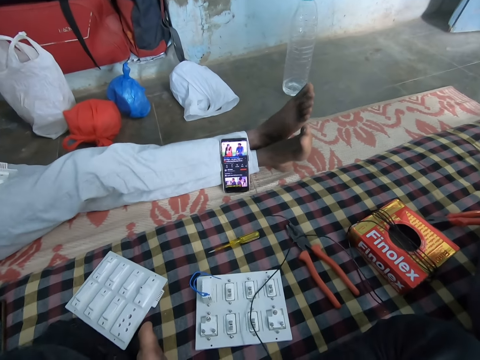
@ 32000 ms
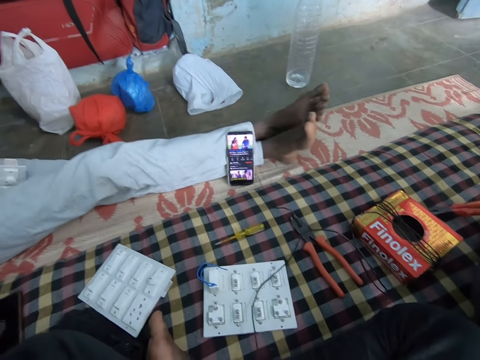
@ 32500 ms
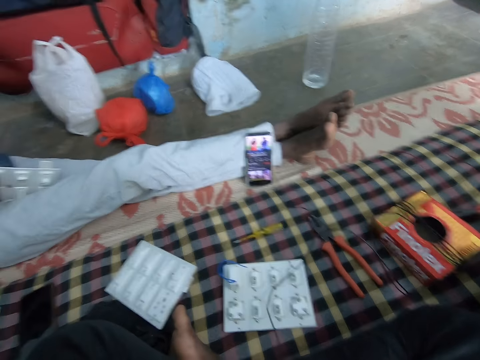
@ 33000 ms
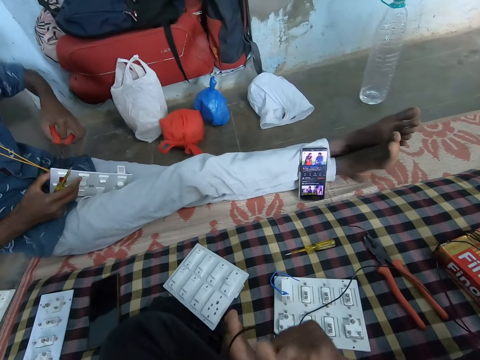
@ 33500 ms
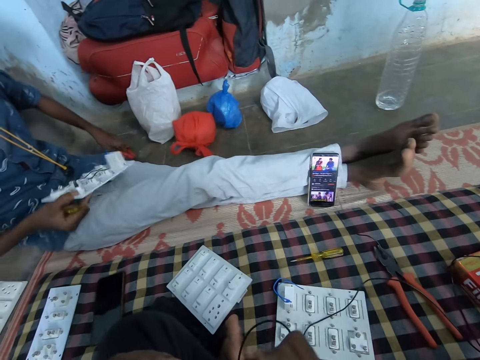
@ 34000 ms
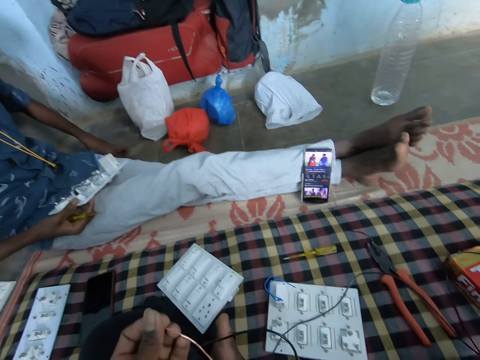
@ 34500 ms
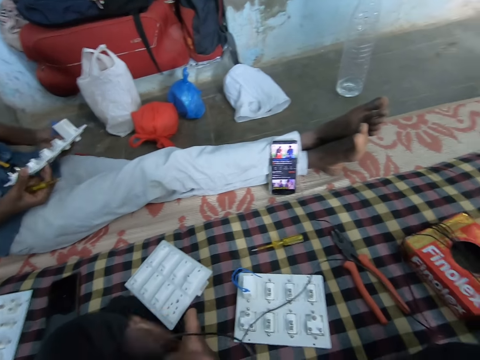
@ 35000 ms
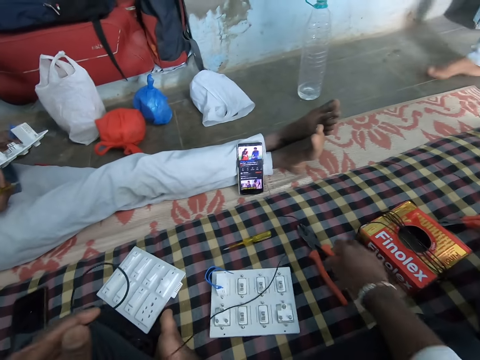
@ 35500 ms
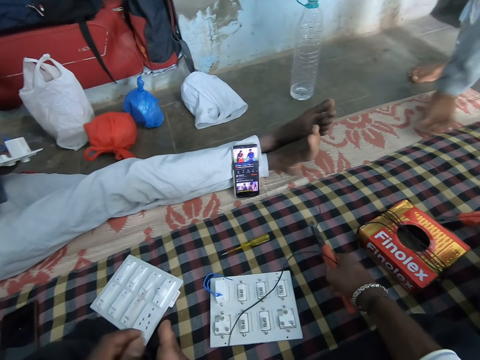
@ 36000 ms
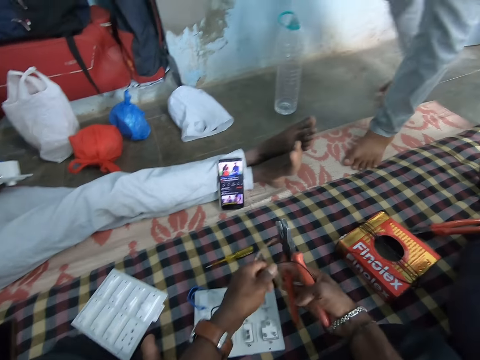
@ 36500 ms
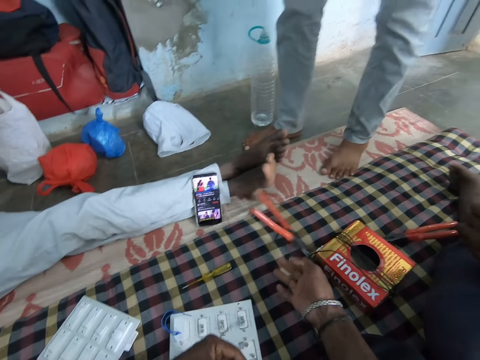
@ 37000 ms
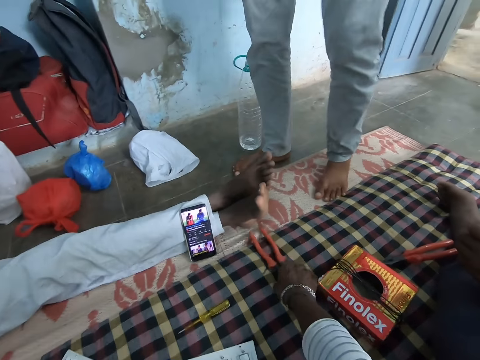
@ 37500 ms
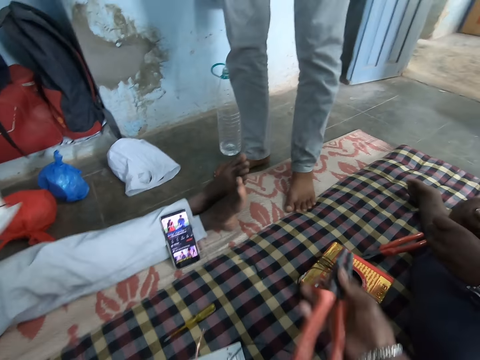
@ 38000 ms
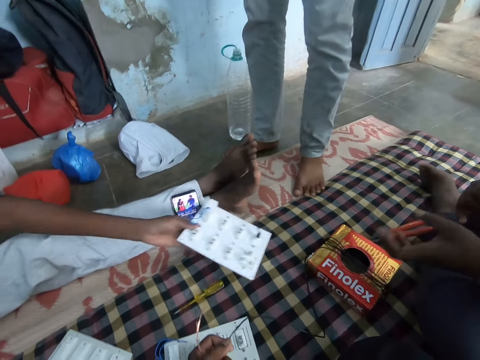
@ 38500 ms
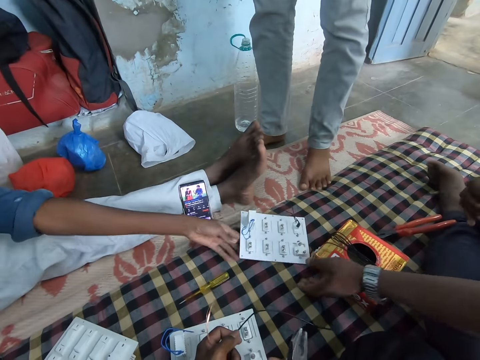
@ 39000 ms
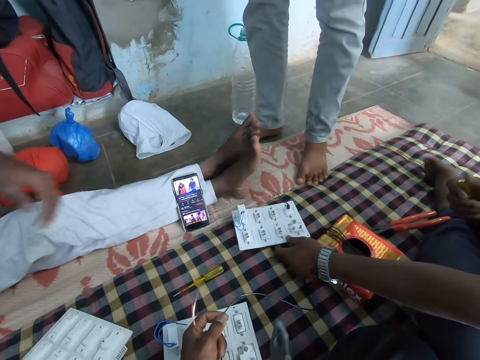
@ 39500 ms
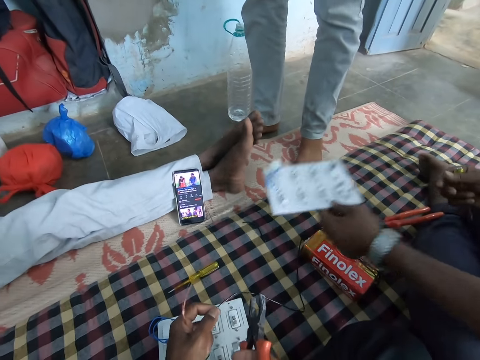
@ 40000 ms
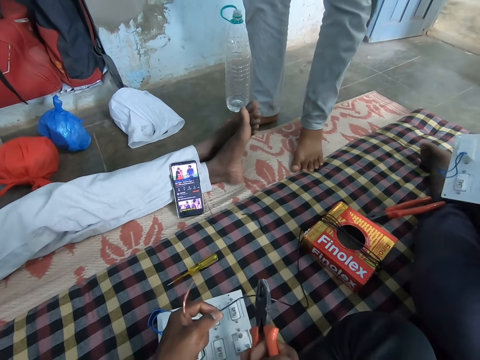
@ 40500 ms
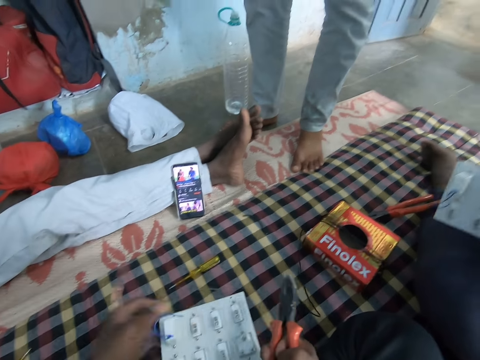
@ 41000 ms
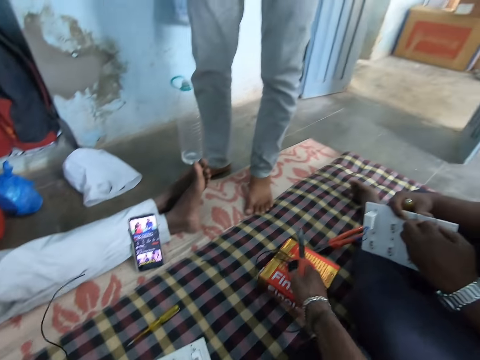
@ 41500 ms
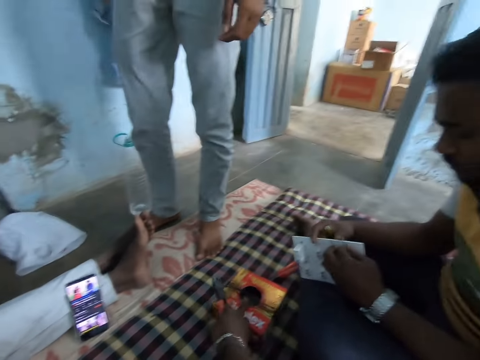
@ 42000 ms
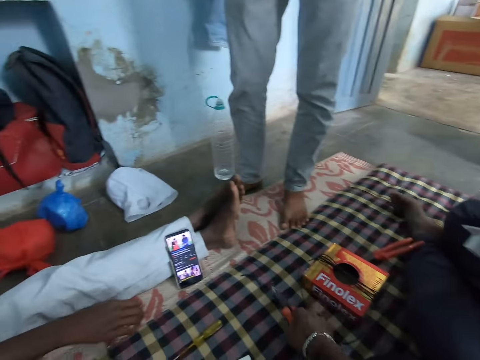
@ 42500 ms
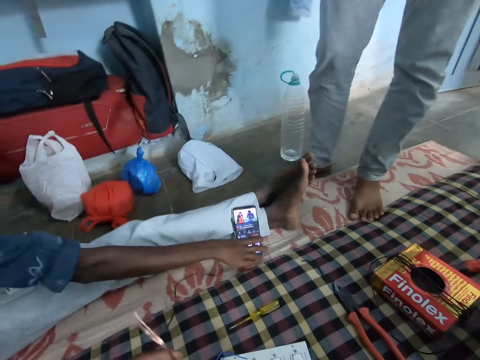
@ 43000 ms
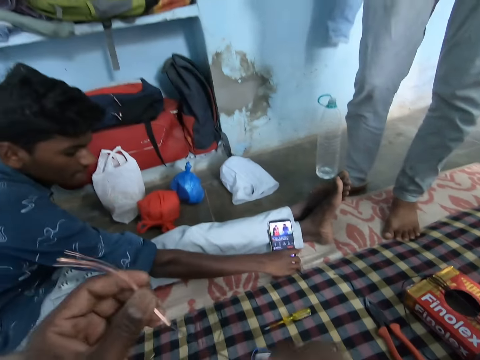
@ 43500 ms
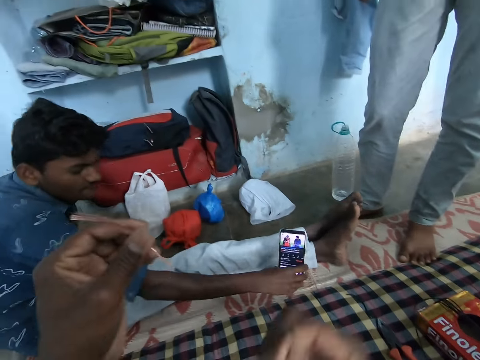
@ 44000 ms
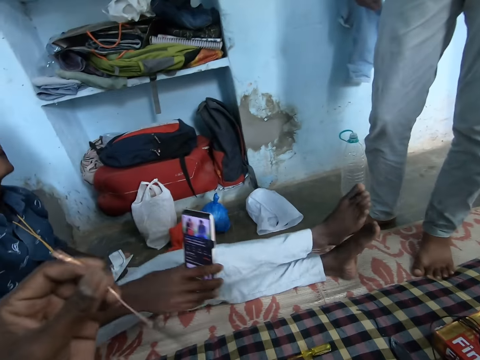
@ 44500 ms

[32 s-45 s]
The camera wearer holds the wire. A man drops the pliers on the floor with his left hand. The camera wearer picks up the pliers on the bed with his right hand. He drops the pliers on the bed with his right hand, picks up the pliers on the bed with his right hand. The man drops the socket board on the bed with his right hand. Another man picks up the socket board on the bed with his left hand. The camera wearer cuts the wire with the pliers. He moves the pack of cable on the bed with his right hand, drops the pliers on the bed with his right hand. The first man picks up the phone on the floor with his right hand.

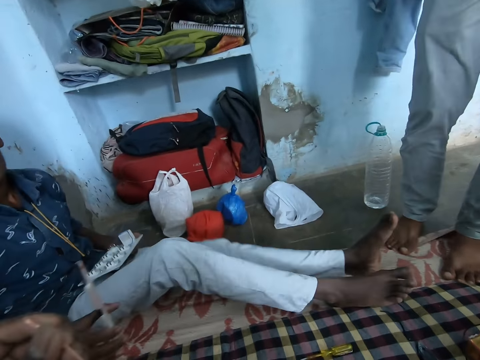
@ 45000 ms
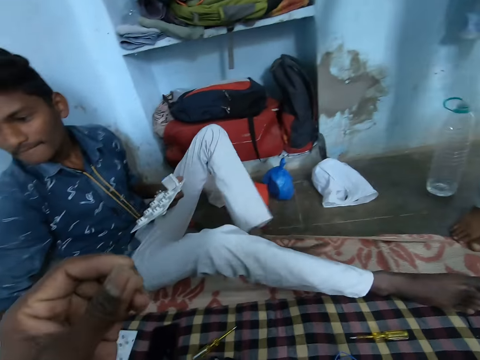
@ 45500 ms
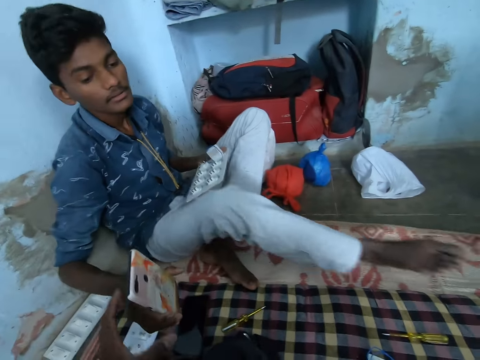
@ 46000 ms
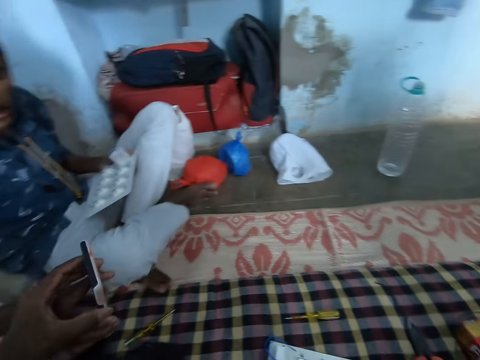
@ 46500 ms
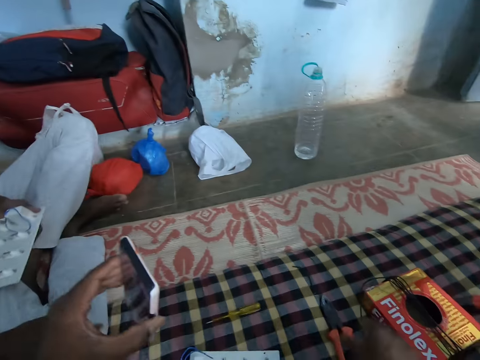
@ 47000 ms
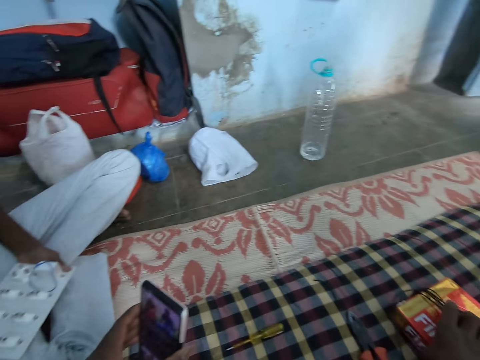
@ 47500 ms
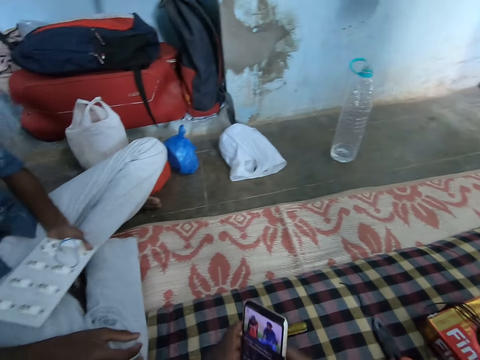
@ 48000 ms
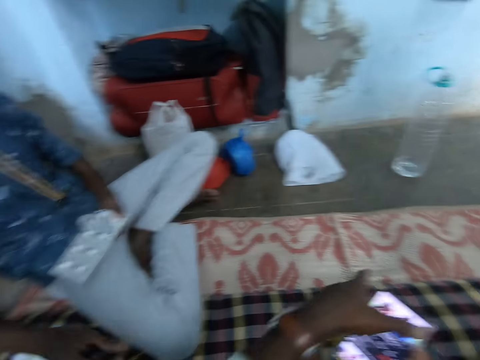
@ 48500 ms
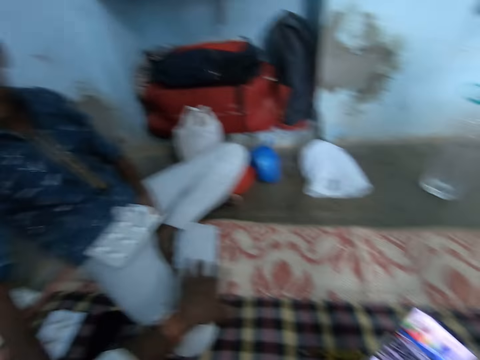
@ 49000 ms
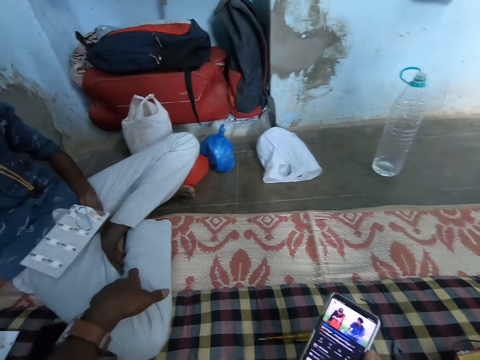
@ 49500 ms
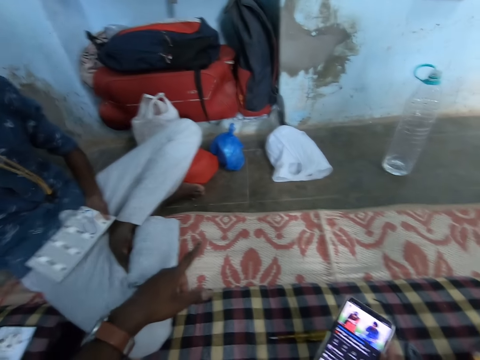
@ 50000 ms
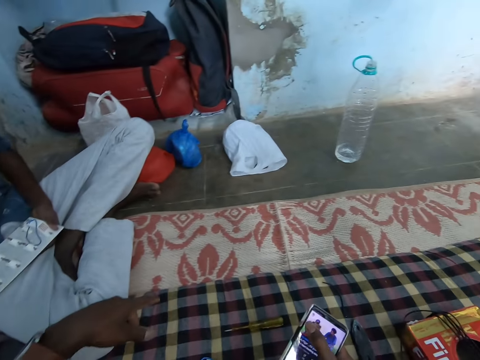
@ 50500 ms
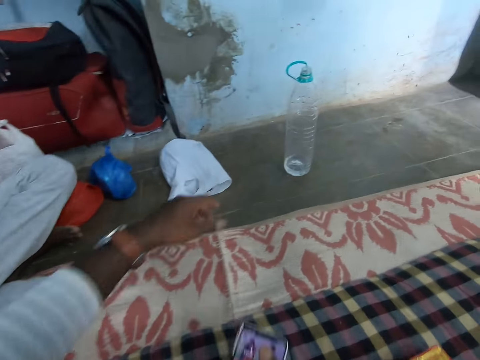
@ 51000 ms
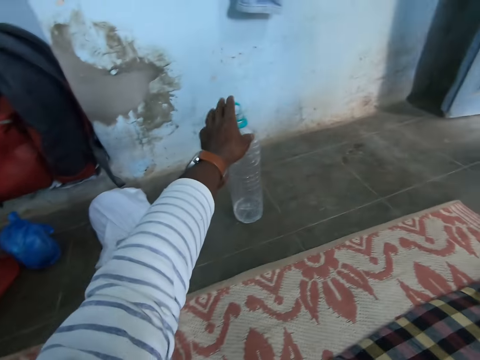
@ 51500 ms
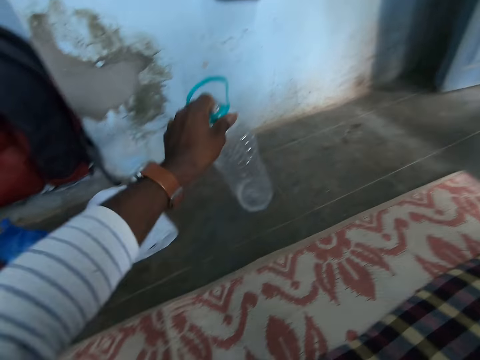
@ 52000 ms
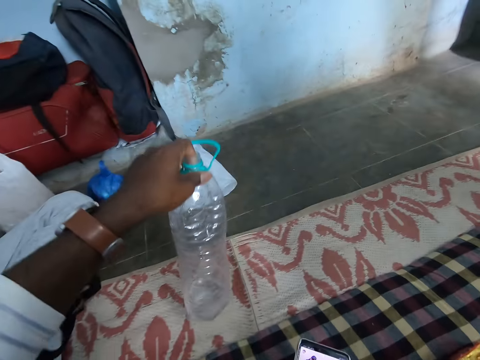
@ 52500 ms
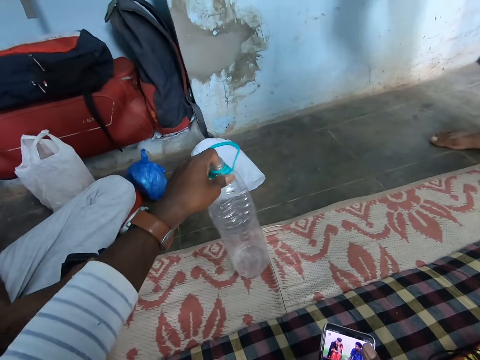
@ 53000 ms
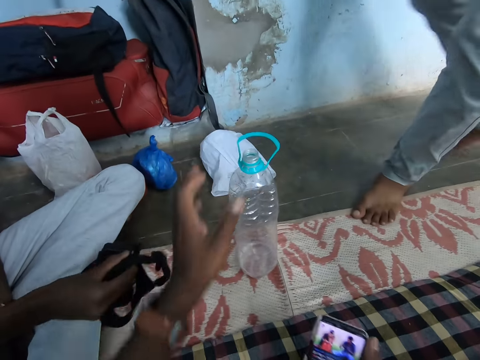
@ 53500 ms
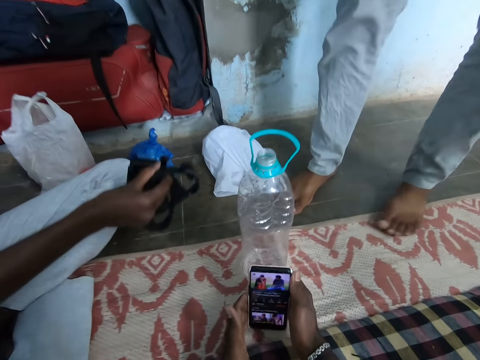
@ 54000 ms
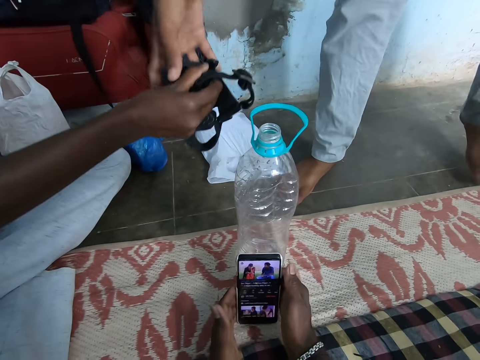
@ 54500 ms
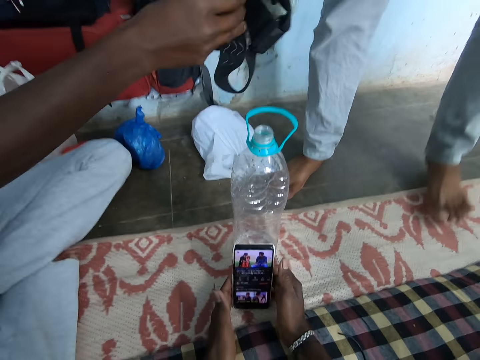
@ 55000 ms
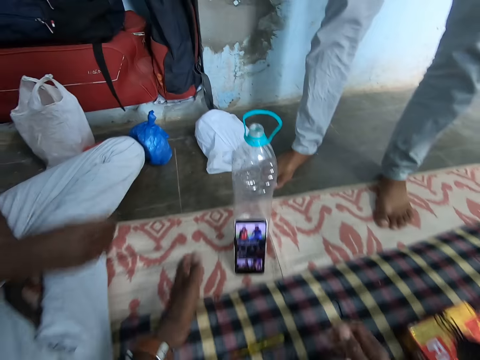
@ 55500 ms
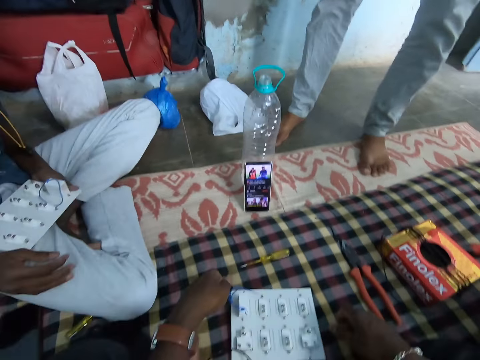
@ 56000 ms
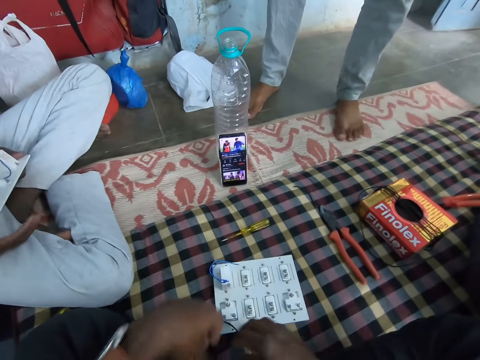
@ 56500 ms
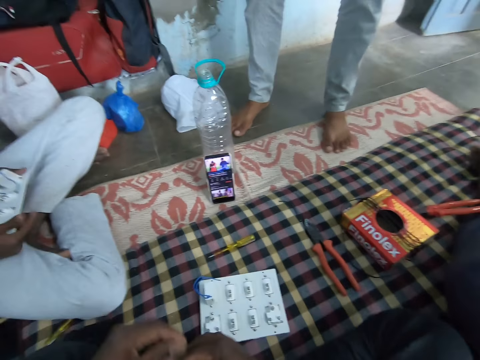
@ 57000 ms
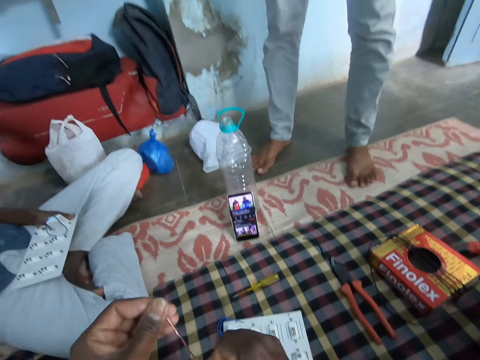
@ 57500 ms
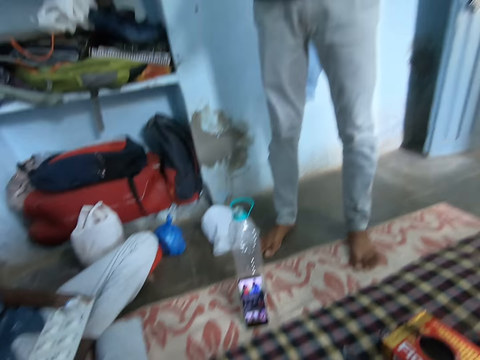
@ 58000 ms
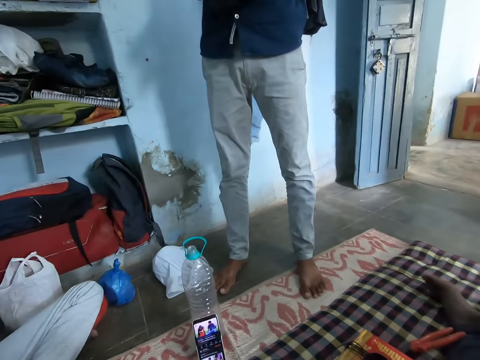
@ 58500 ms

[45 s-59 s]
The camera wearer rolls the wire with his hand. He collects the phone from the man with his left hand. He passes the phone from his left hand to his right hand. He talks to the man. He moves a water bottle from the floor to the bed with his left hand. He puts the water bottle down. He leans the phone on the bottle with both hands. The man gives a camera to another man with both hands. The camera wearer holds the wire in both hands.
